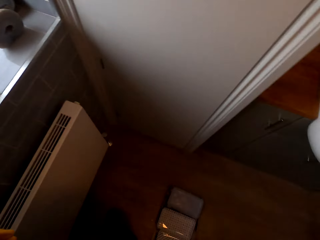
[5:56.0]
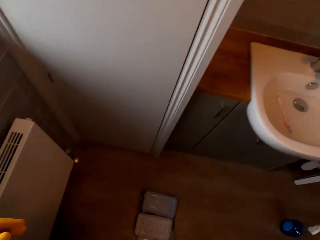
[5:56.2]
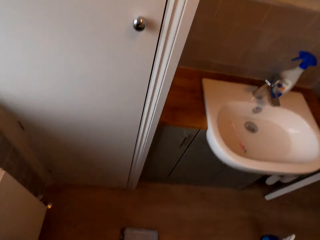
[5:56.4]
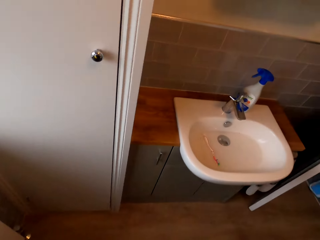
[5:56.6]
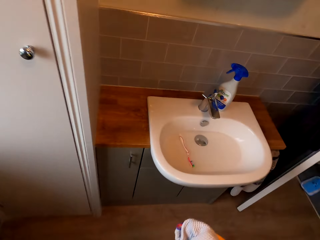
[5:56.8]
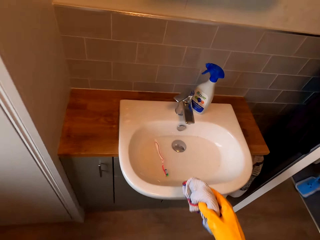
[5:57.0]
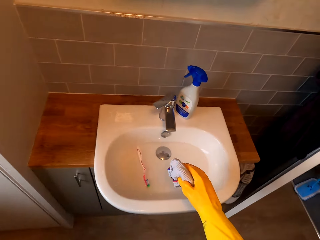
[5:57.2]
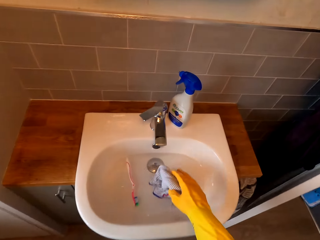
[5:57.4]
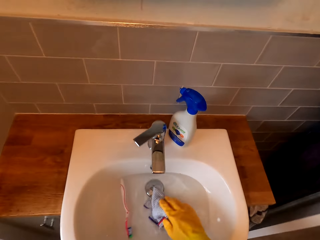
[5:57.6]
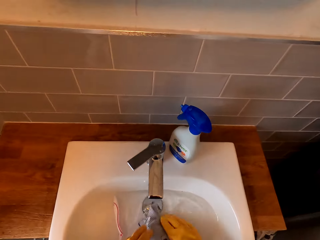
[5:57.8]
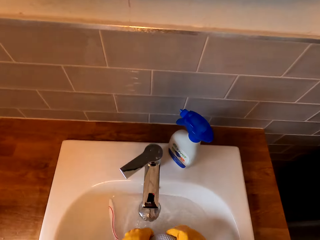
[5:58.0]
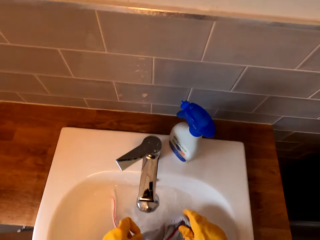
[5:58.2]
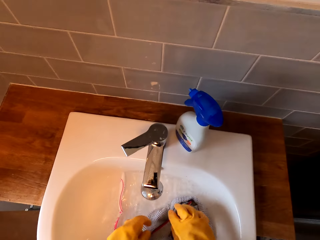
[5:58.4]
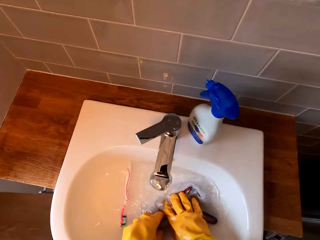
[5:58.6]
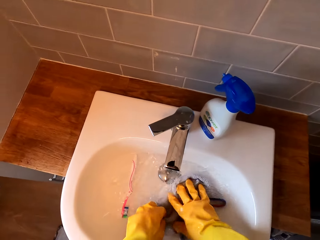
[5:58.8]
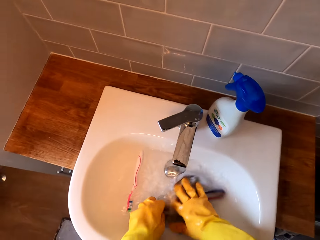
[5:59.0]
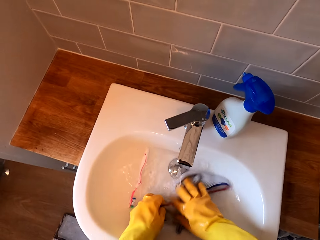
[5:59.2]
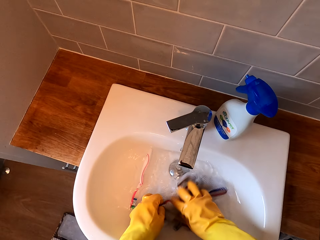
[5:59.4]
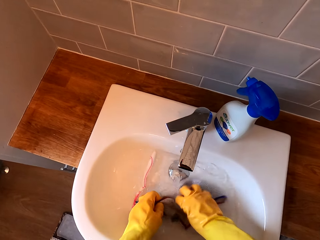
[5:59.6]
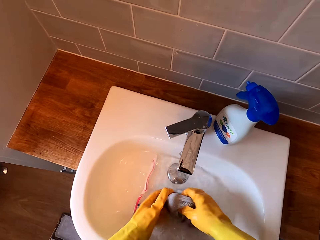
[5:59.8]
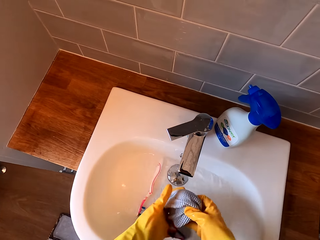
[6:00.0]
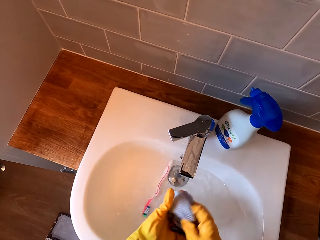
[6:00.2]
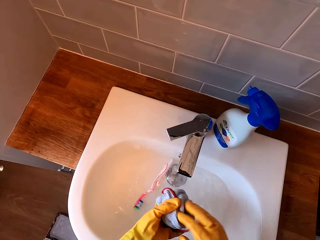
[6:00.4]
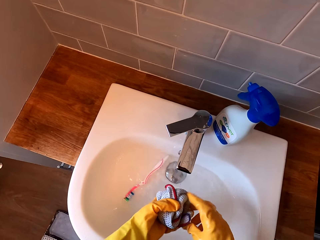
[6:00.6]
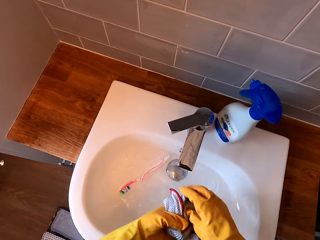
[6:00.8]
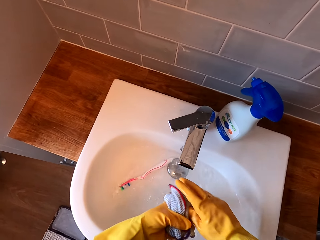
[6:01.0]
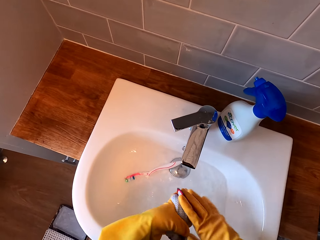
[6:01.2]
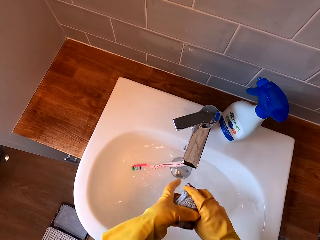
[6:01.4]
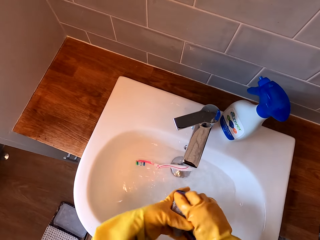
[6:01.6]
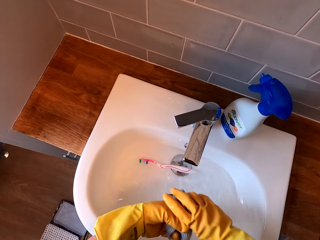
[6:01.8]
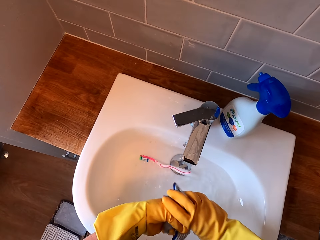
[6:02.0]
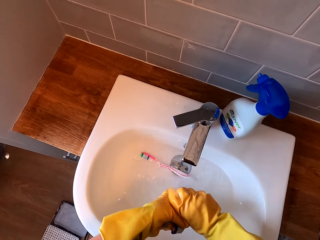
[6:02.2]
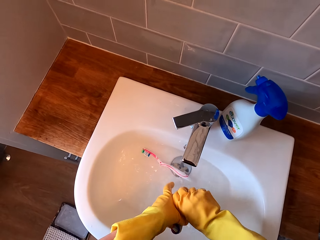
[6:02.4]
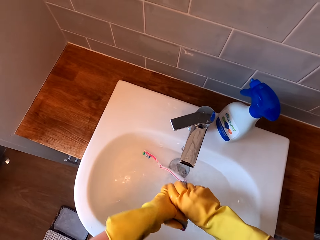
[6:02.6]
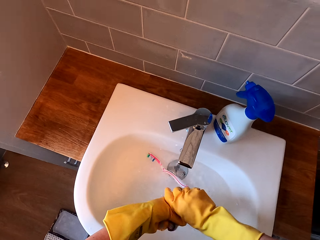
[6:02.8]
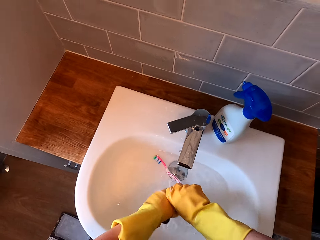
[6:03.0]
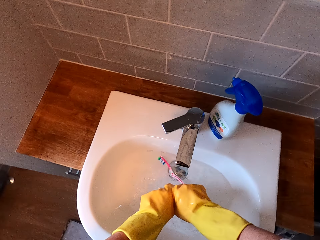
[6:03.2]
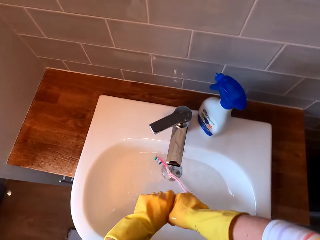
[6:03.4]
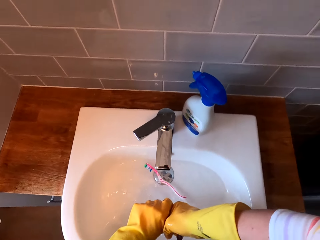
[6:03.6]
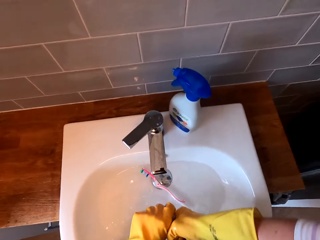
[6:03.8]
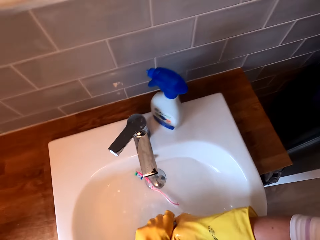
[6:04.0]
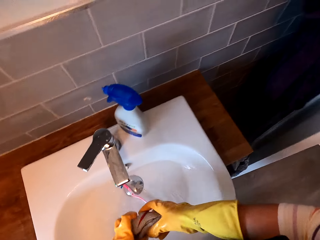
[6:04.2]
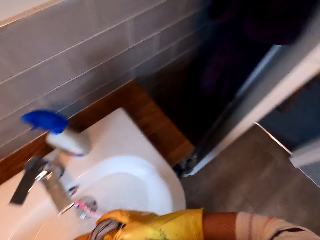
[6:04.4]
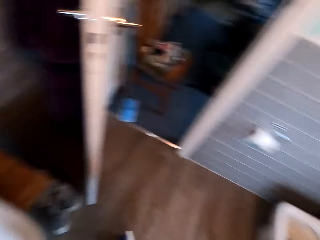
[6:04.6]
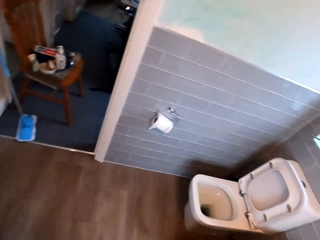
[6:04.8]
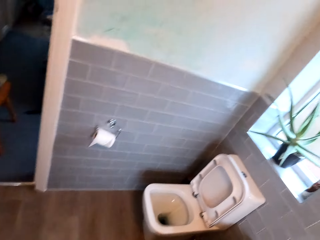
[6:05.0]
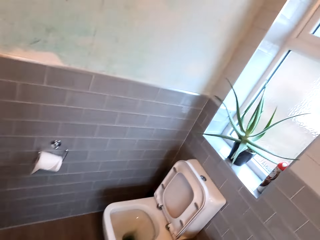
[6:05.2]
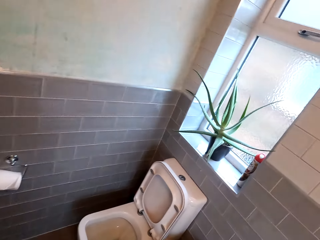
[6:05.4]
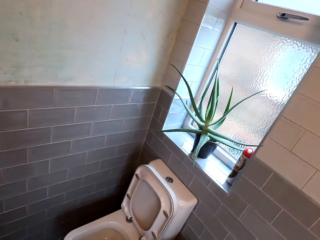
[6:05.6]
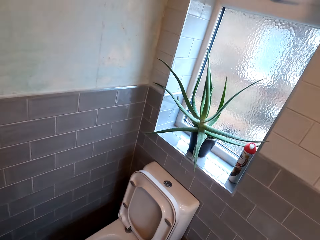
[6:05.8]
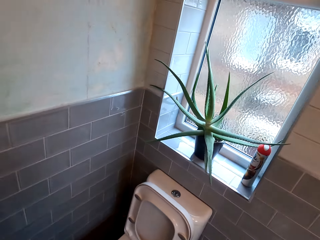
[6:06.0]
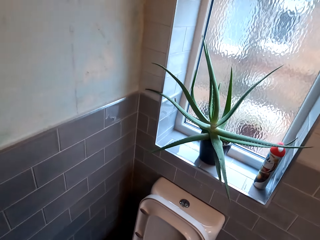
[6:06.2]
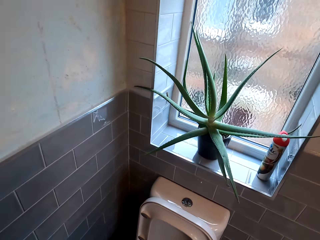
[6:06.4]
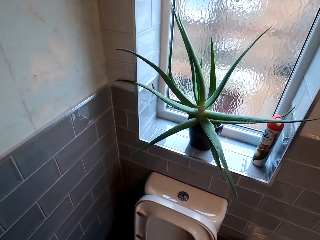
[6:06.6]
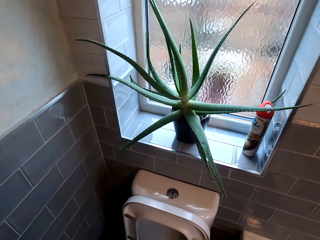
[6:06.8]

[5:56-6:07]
The camera wearer walks in a bathroom. They rinse the towel in the sink. They squeeze the towel. They walk in the bathroom.

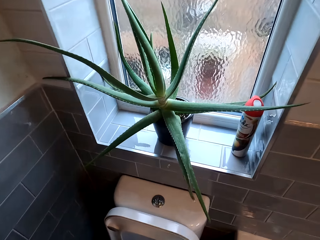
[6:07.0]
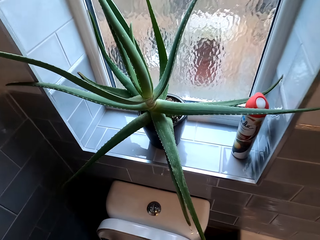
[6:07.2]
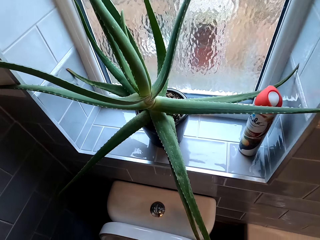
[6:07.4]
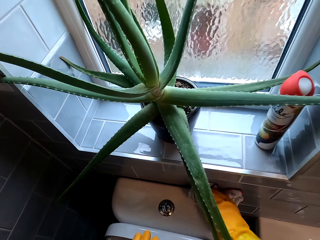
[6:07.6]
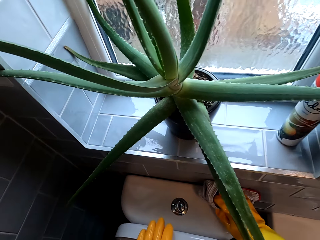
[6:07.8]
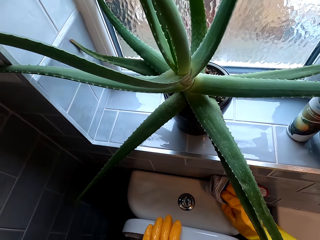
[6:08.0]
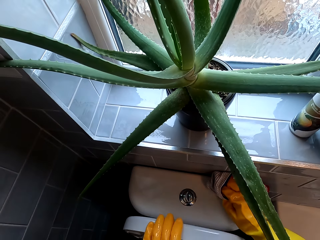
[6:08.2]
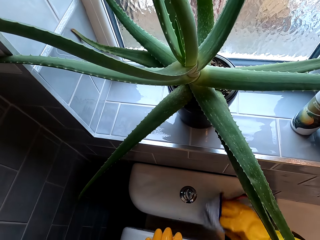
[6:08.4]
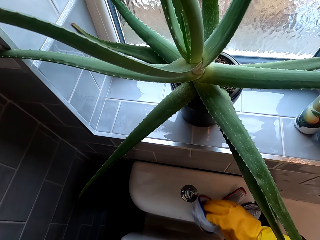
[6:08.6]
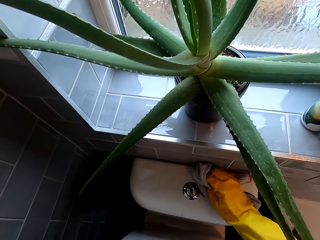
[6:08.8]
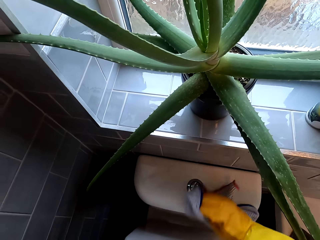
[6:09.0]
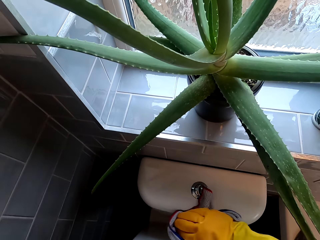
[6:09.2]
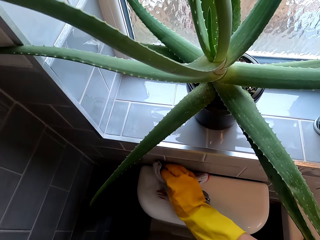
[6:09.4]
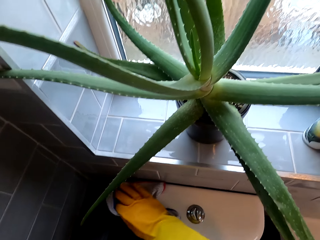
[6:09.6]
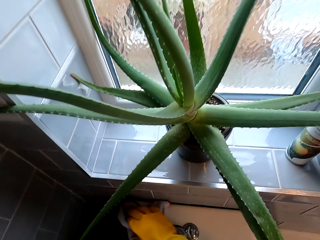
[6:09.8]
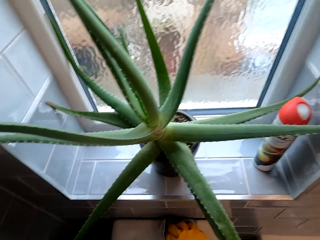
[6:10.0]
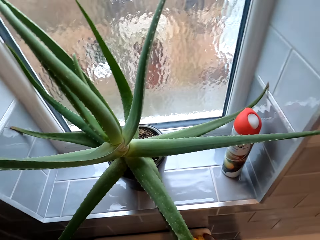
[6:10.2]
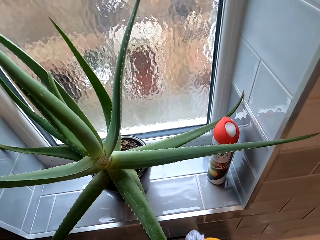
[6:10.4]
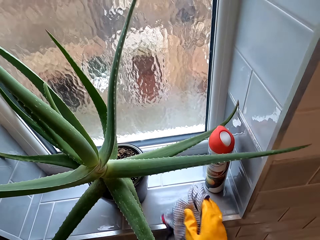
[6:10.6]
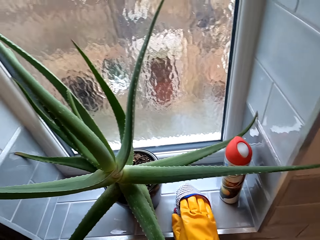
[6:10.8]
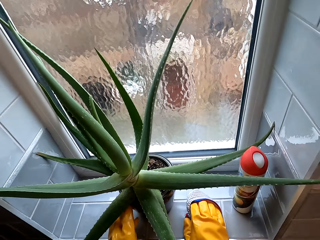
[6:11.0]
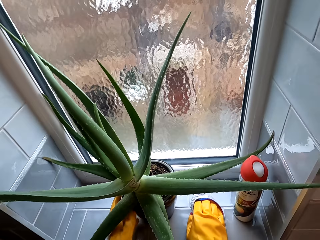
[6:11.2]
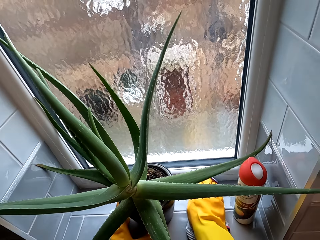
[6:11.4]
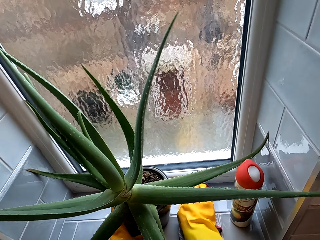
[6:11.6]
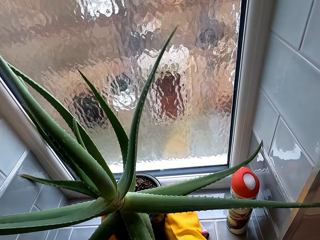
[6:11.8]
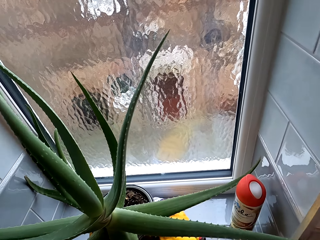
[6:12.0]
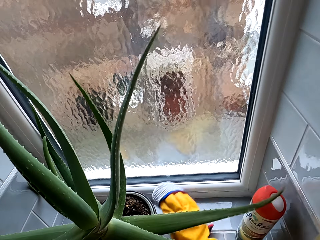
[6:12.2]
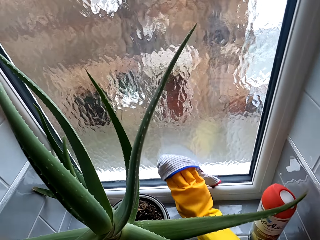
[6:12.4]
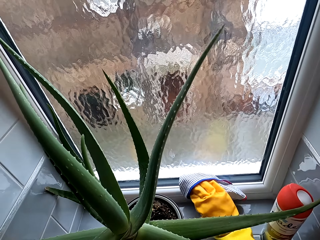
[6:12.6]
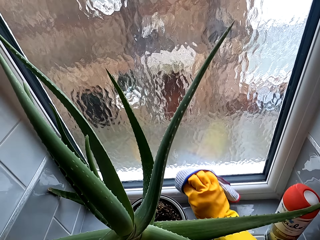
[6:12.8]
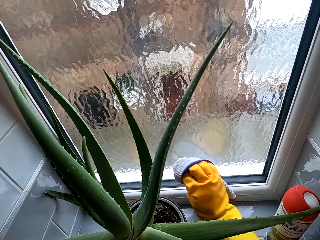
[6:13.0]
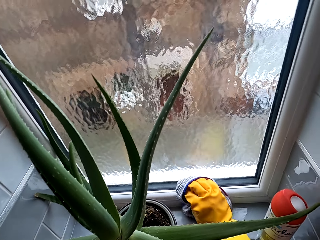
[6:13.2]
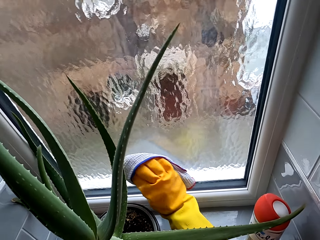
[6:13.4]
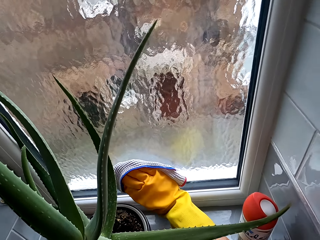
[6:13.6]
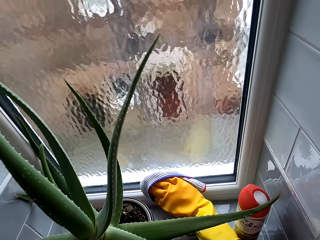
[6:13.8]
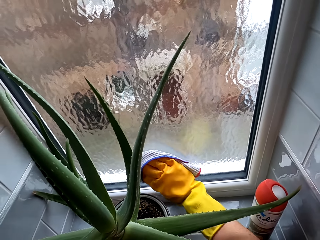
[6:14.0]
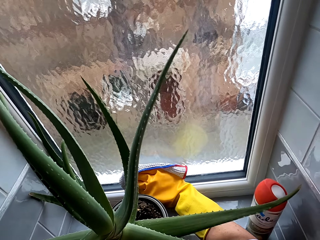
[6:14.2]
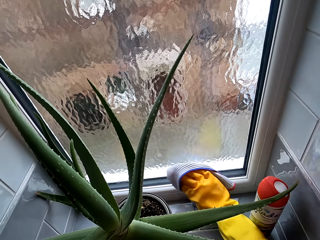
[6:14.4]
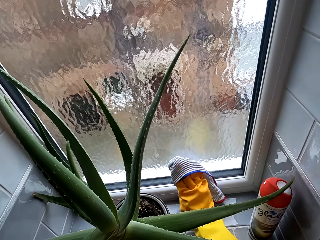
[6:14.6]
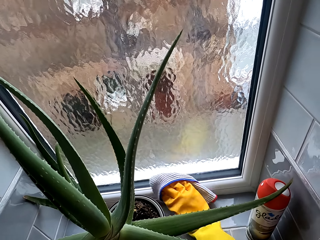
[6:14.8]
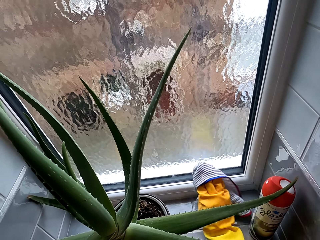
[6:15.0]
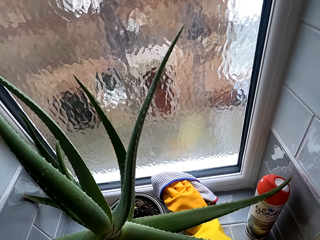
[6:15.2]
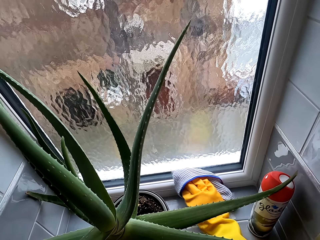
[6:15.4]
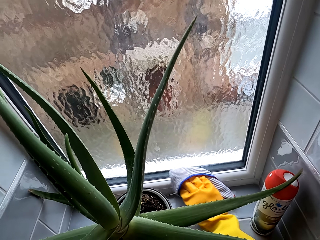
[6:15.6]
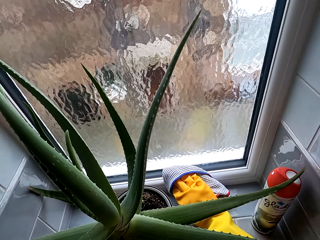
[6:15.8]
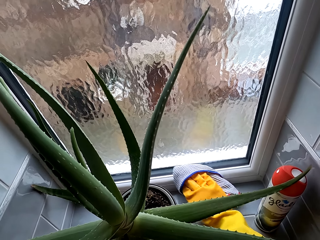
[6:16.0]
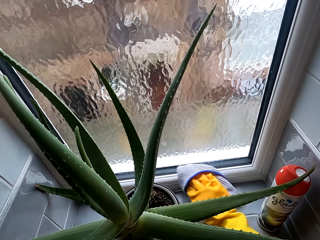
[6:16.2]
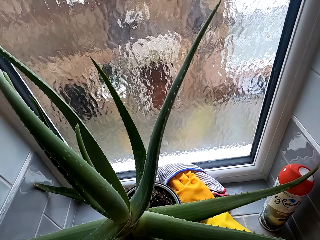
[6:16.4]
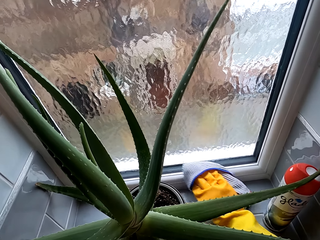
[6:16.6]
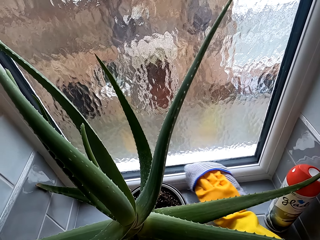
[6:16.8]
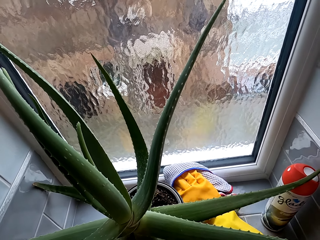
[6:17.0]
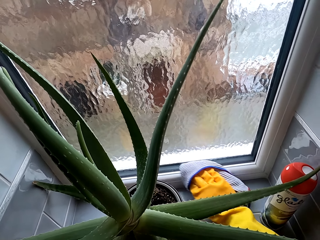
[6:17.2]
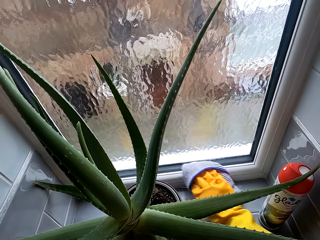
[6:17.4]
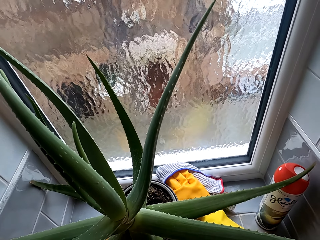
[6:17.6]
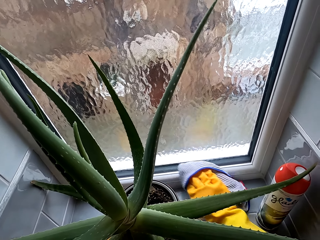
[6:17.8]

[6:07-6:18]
The camera wearer holds the toilet bowl cover. They wipe the toilet cistern or toilet seat. They wipe on the window. They hold a flowerpot. They move a vase of flowers. They wipe on the window.
